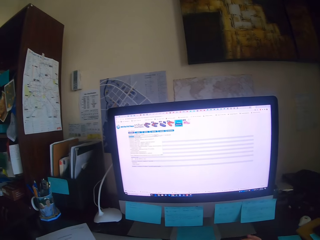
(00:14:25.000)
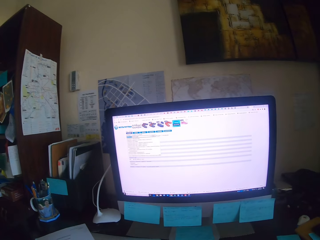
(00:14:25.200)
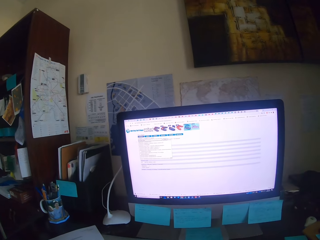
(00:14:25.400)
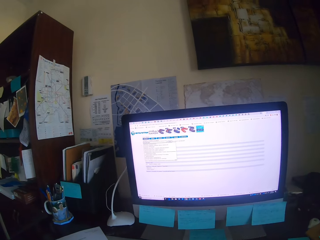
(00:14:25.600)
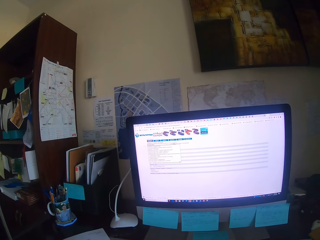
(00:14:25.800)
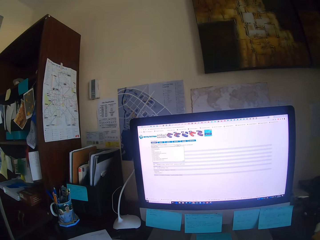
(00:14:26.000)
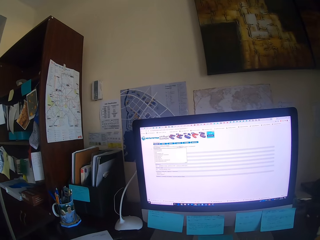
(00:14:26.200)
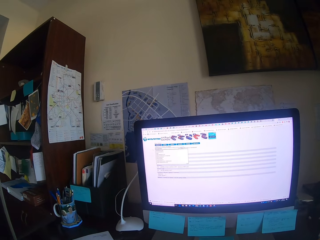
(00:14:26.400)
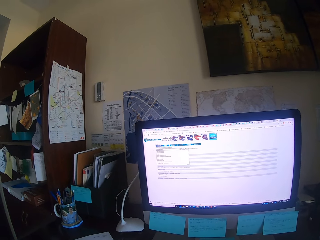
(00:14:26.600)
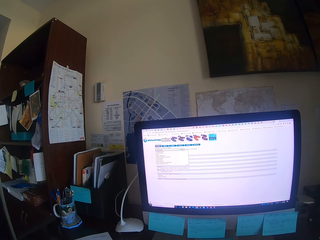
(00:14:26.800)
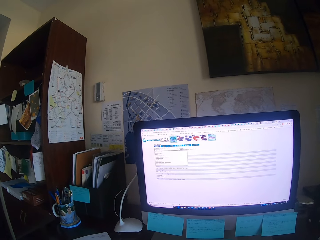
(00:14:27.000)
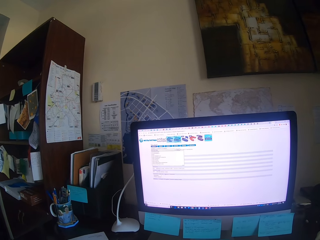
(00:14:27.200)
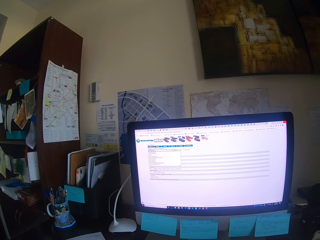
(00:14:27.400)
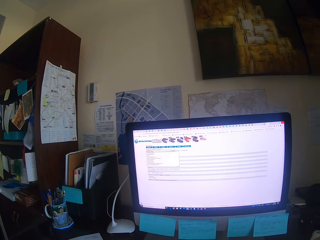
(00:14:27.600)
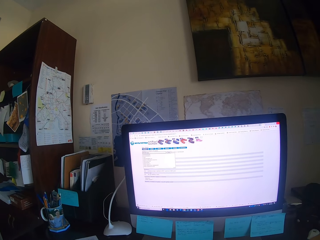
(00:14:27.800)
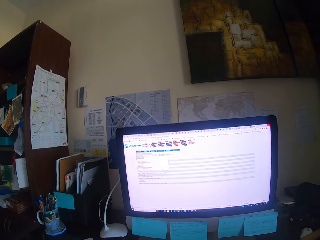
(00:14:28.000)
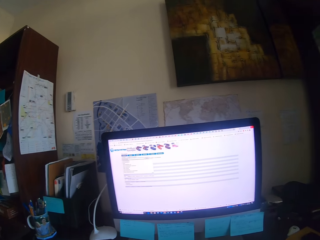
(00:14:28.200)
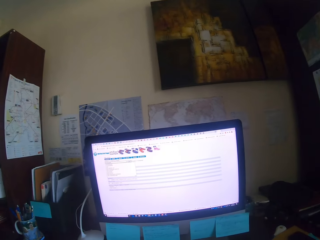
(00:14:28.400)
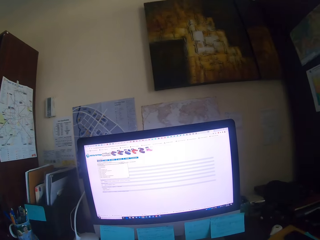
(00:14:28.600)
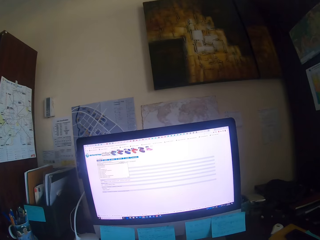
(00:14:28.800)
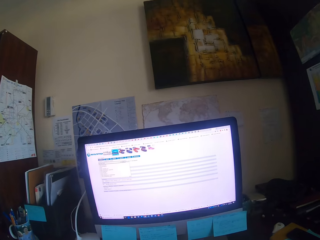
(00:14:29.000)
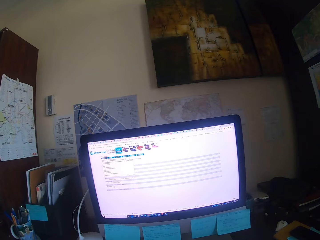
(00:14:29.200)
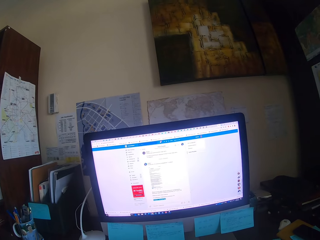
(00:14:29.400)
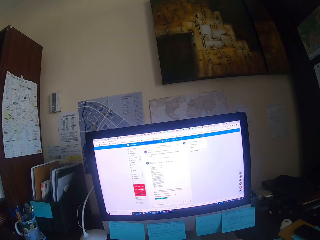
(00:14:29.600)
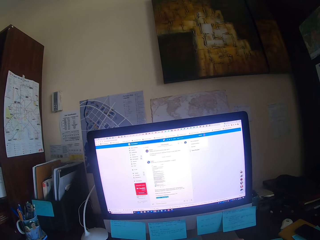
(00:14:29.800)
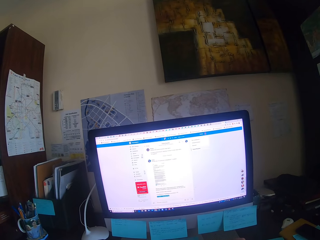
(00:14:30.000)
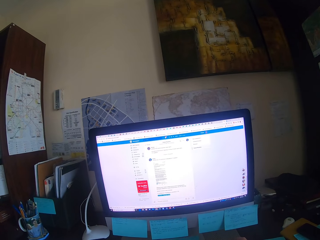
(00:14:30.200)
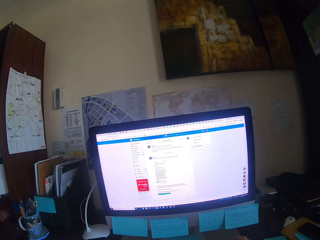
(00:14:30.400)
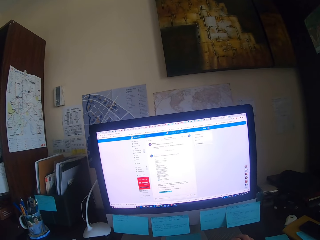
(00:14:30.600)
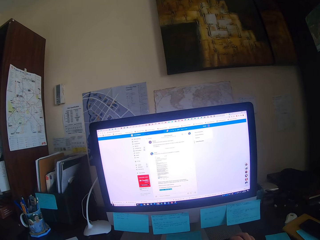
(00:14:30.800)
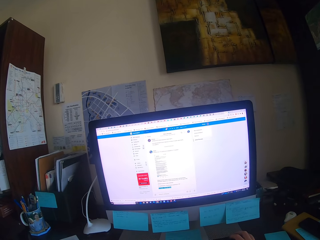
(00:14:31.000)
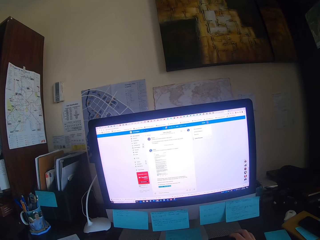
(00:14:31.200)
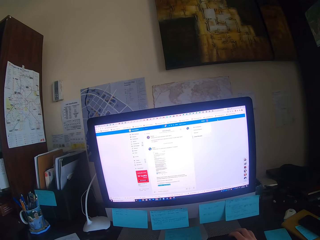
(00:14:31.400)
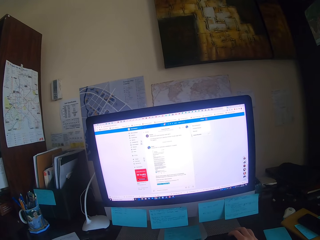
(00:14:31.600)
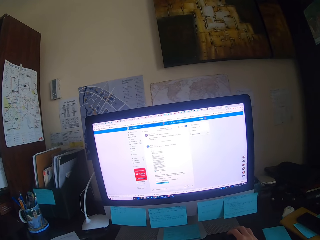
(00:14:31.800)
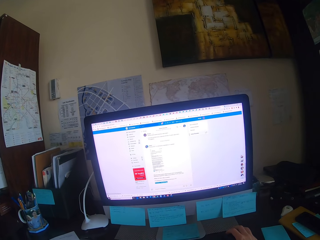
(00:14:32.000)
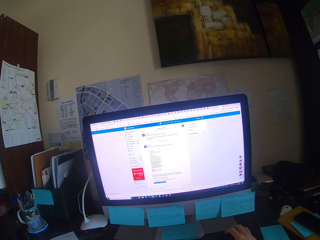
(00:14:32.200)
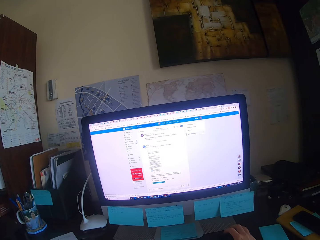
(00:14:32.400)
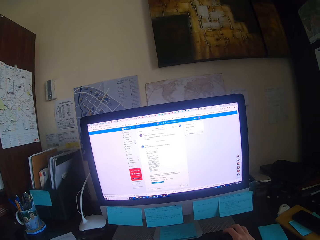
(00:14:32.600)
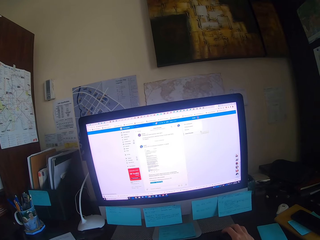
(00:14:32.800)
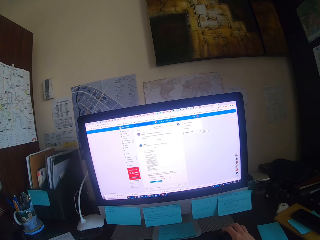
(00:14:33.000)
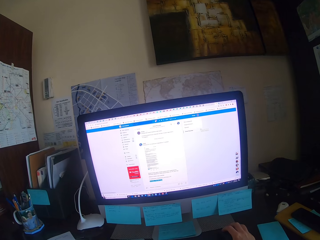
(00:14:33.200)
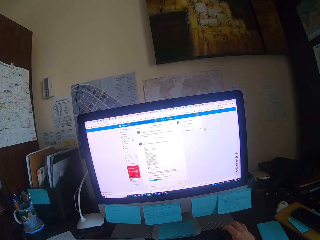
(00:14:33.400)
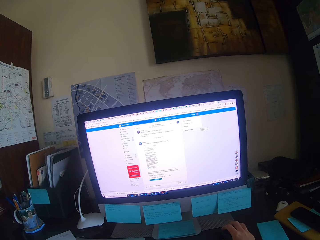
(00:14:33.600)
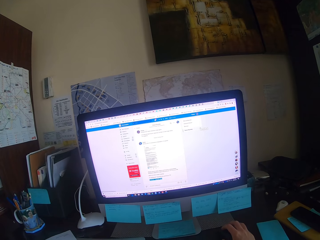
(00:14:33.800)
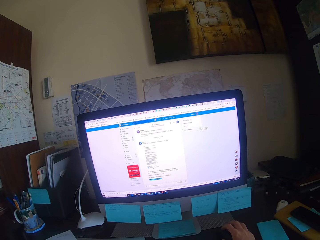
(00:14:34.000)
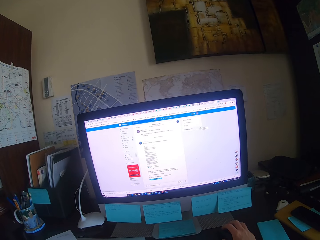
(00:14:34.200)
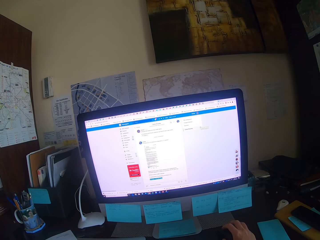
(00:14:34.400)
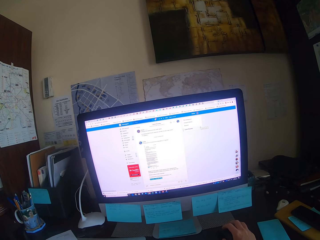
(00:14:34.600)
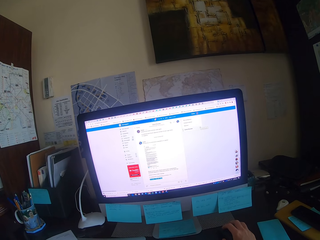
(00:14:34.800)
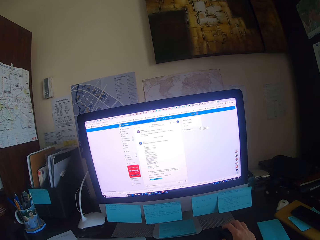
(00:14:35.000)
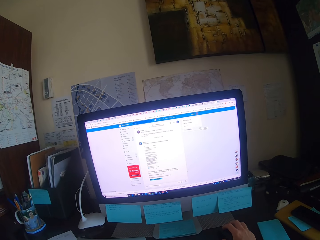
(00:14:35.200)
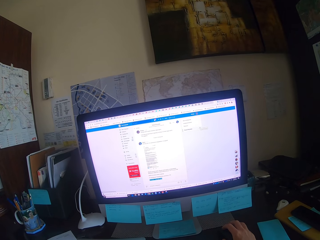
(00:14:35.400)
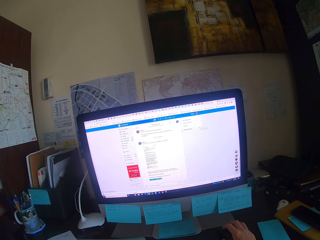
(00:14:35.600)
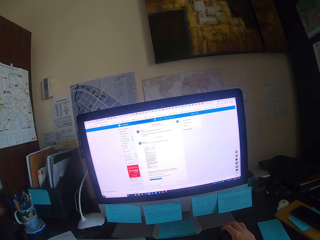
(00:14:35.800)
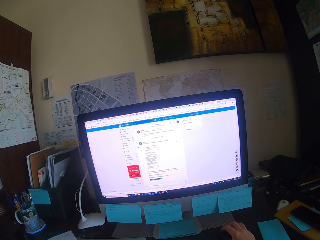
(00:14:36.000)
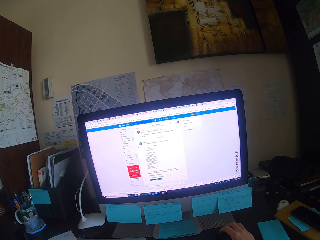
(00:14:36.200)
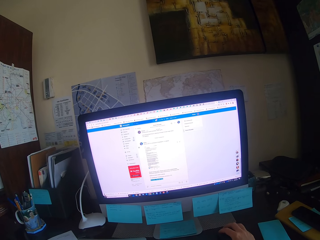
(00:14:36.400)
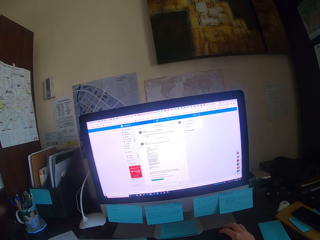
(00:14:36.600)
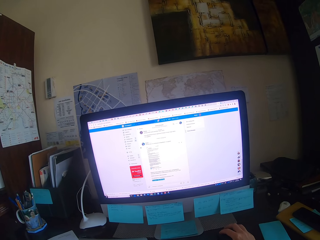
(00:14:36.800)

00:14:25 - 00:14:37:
The camera wearer operates the desktop. They look around. They type on a keyboard. They focus on a computer. They focus on the computer again.

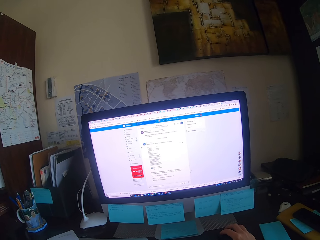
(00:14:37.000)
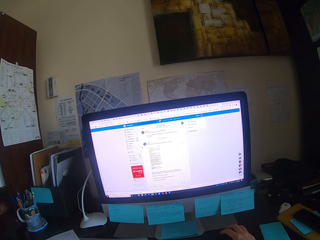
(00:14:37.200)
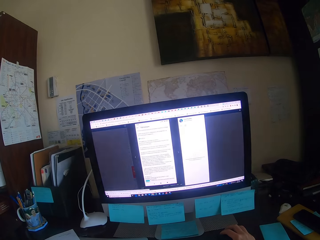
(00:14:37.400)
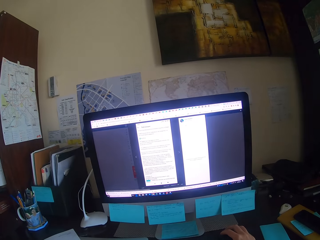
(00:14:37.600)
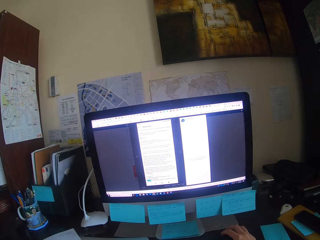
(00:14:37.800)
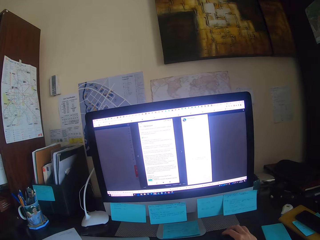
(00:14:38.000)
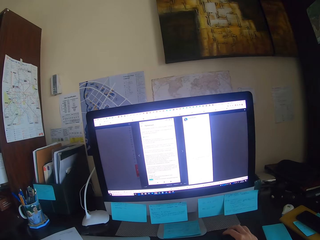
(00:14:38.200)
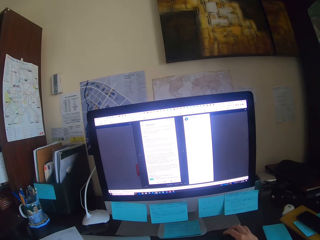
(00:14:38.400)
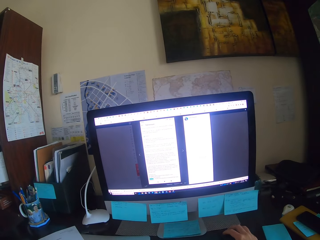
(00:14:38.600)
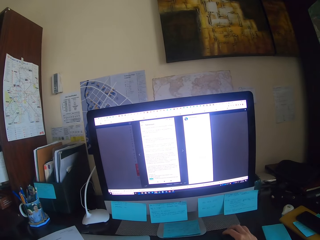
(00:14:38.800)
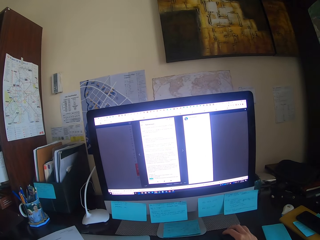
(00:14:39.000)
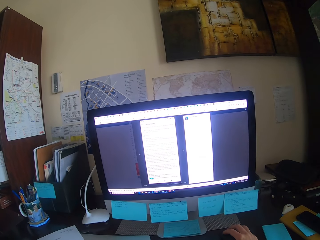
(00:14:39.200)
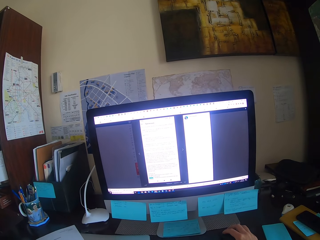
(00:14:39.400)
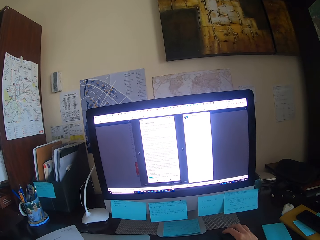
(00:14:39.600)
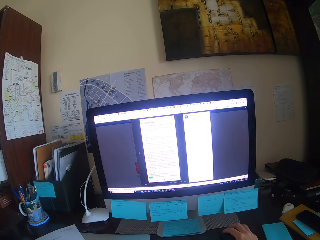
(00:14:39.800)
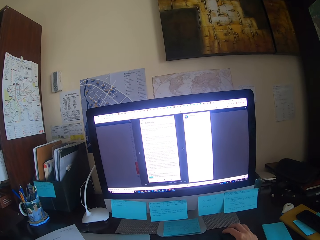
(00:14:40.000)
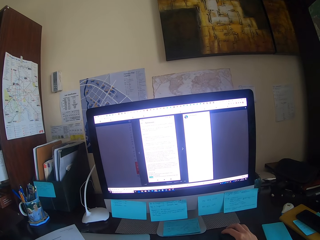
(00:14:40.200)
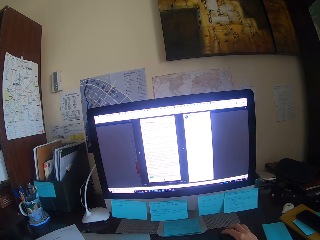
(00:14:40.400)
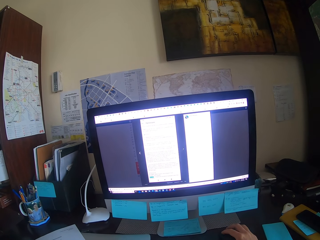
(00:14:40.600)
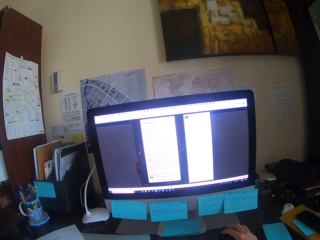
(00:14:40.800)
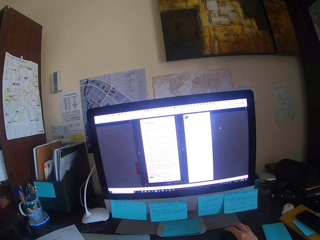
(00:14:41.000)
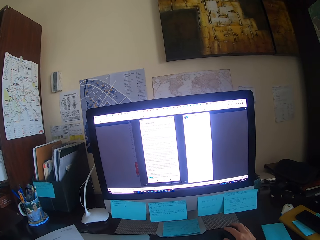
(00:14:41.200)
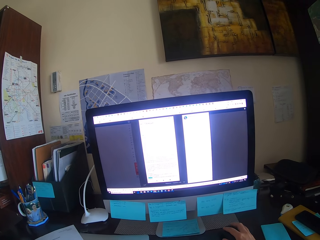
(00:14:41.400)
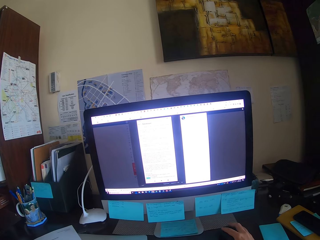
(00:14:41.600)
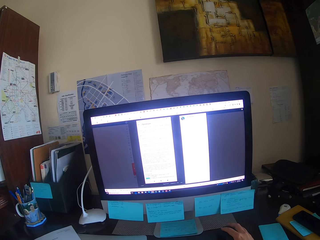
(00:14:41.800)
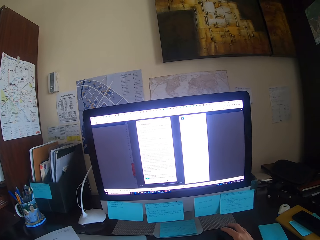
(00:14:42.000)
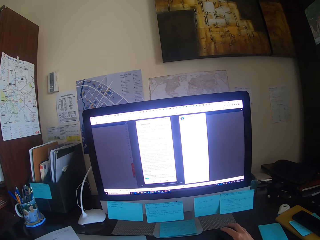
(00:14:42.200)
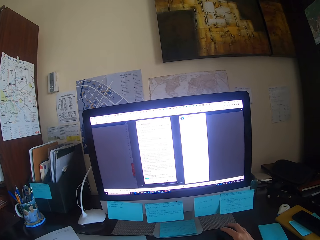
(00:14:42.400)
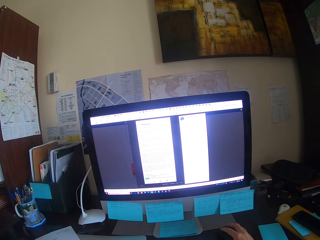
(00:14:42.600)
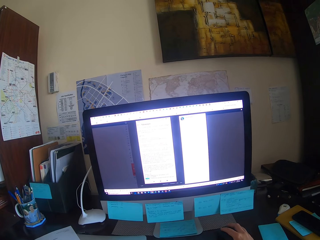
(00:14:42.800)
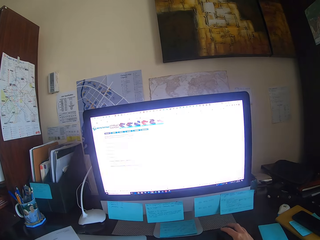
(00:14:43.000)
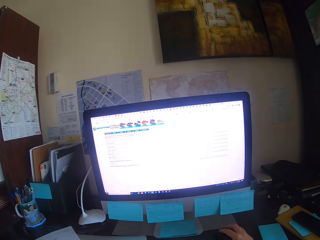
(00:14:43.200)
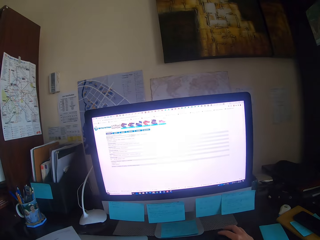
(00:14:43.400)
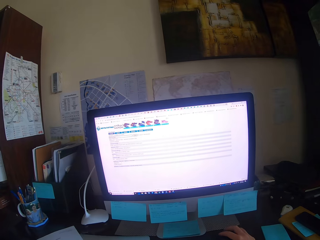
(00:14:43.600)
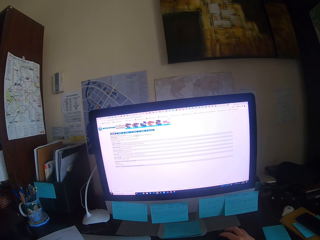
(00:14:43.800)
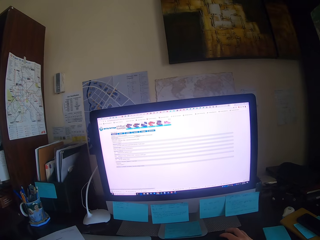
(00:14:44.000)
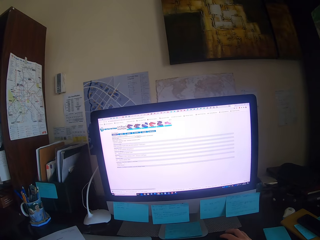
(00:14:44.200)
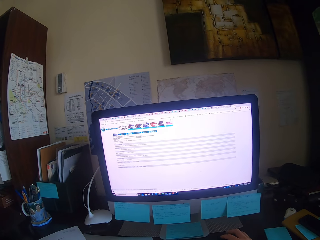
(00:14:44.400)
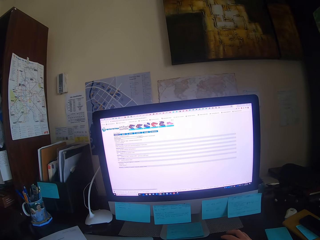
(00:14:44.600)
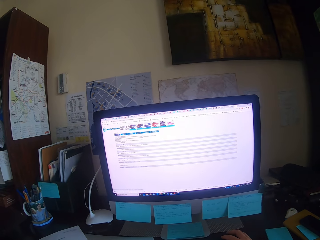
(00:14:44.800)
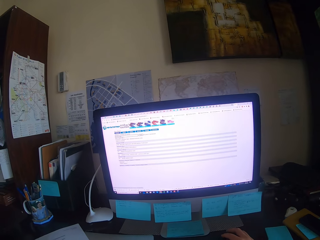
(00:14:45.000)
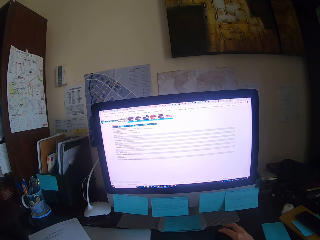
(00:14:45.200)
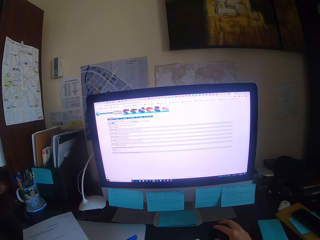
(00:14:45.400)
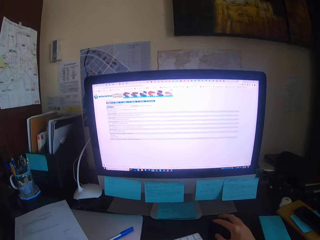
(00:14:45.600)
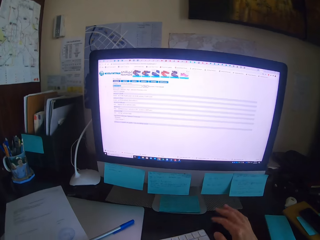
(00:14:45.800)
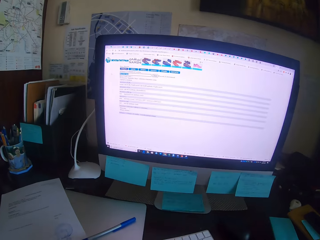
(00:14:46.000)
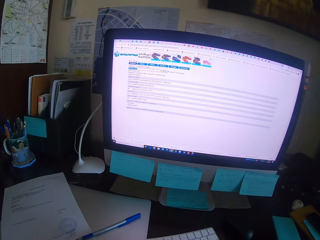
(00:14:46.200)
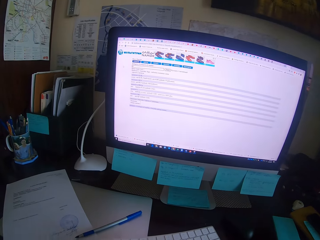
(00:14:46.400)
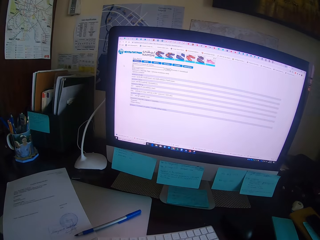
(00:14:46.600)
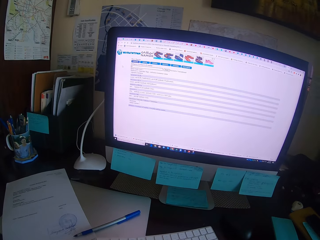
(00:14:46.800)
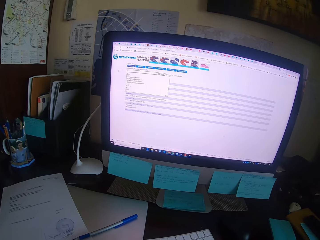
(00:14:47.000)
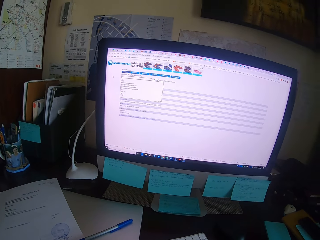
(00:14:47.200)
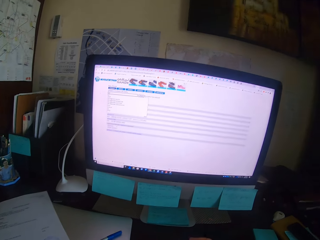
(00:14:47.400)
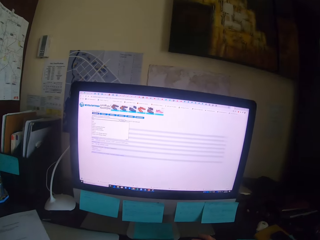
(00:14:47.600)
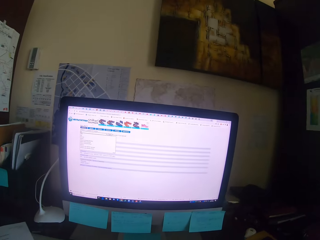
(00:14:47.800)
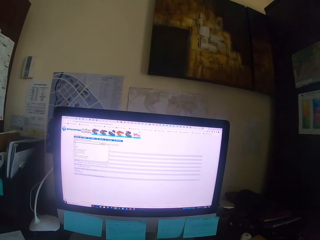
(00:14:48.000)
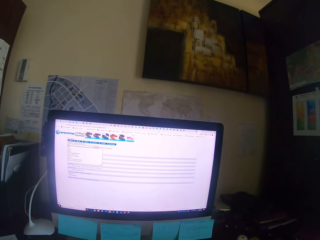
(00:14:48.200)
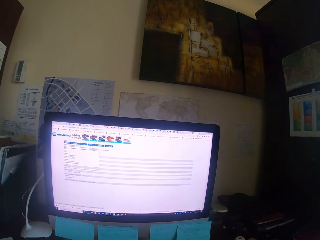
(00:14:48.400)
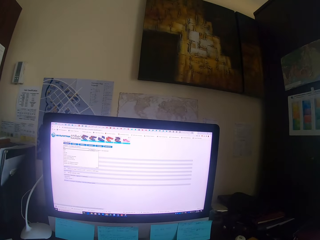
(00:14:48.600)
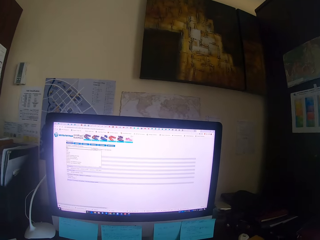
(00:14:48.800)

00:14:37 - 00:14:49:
The camera wearer types on a keyboard. They focus on a computer. They type on the keyboard. They drag a mouse. They type on the keyboard. They hold the mouse. They focus on the computer.
